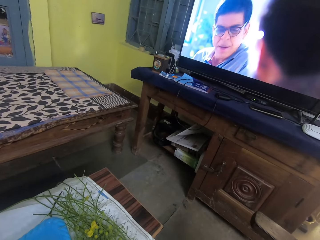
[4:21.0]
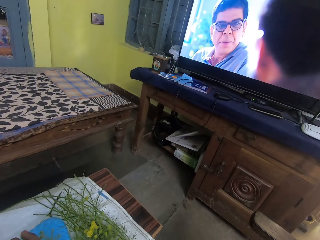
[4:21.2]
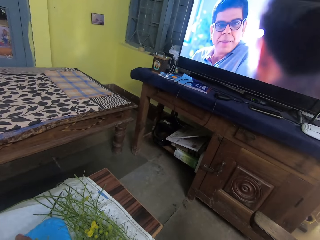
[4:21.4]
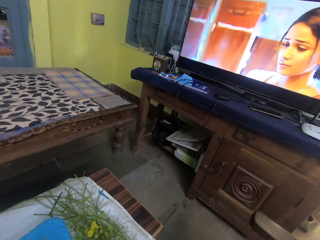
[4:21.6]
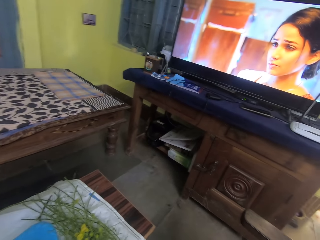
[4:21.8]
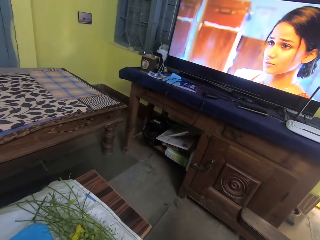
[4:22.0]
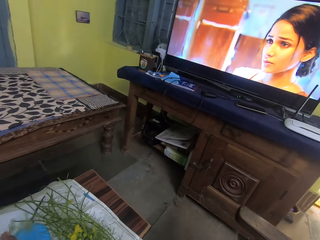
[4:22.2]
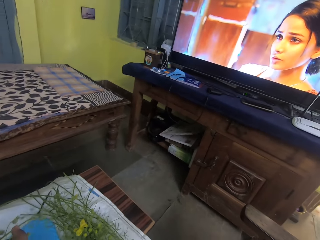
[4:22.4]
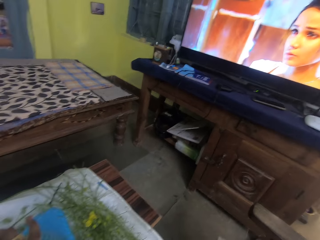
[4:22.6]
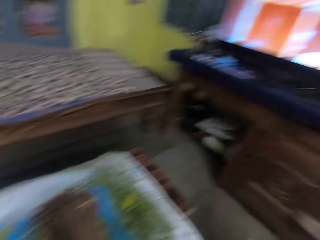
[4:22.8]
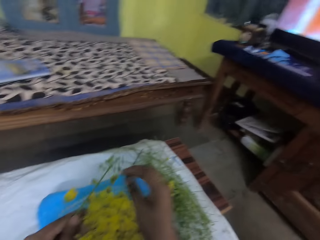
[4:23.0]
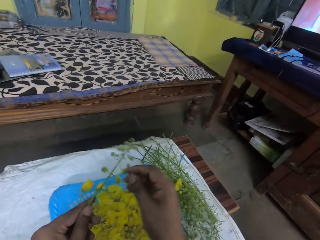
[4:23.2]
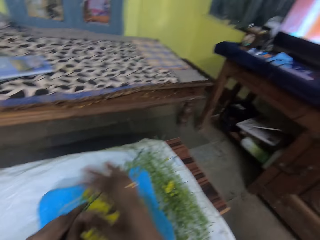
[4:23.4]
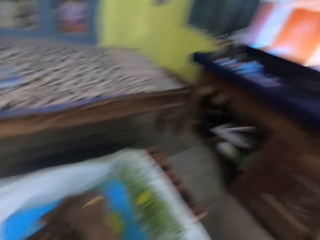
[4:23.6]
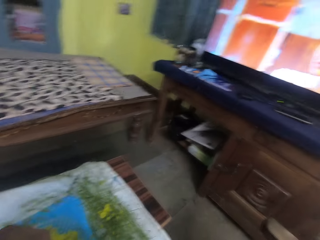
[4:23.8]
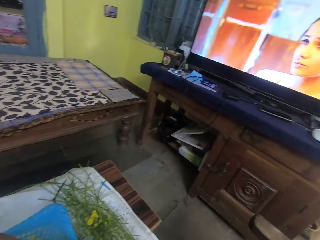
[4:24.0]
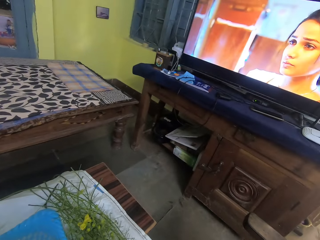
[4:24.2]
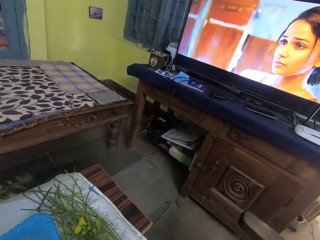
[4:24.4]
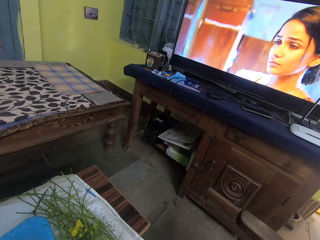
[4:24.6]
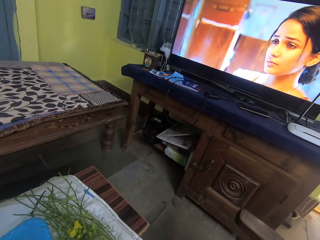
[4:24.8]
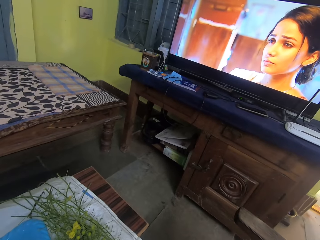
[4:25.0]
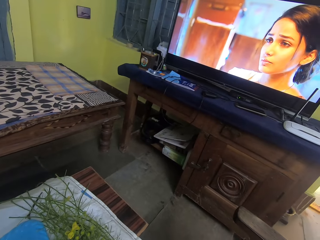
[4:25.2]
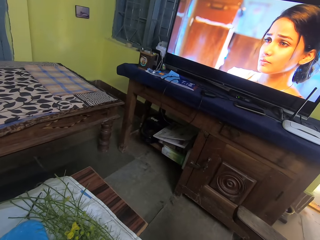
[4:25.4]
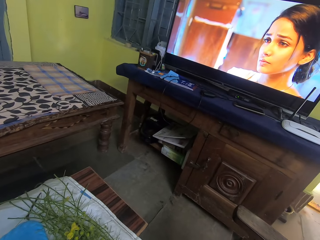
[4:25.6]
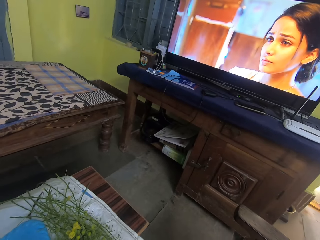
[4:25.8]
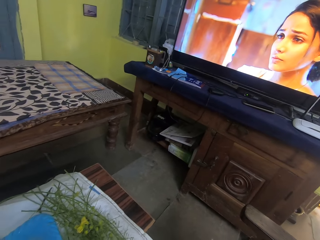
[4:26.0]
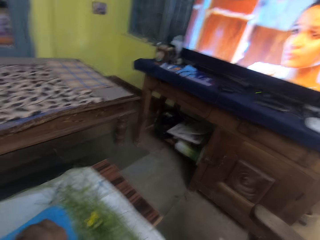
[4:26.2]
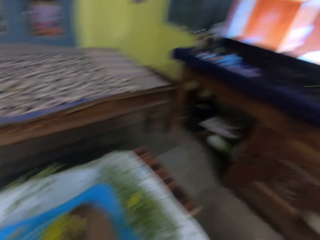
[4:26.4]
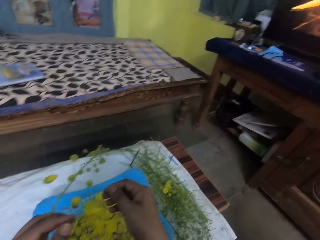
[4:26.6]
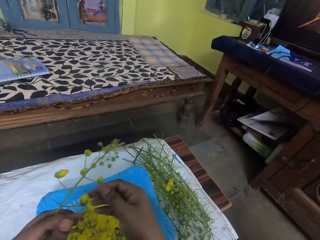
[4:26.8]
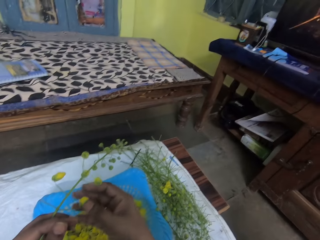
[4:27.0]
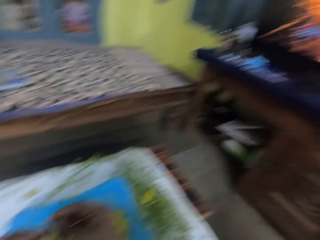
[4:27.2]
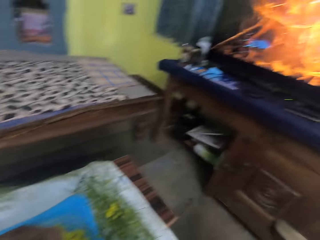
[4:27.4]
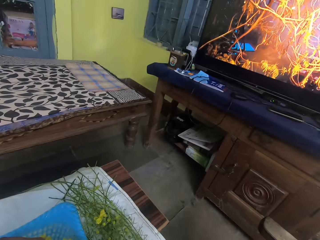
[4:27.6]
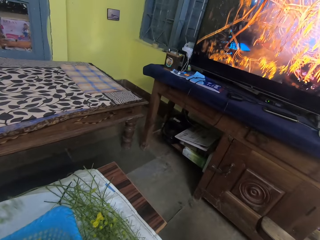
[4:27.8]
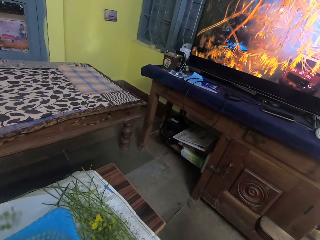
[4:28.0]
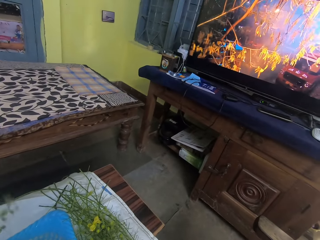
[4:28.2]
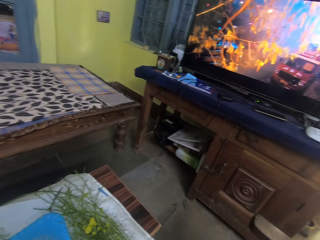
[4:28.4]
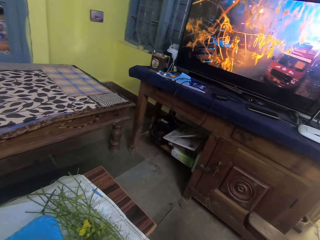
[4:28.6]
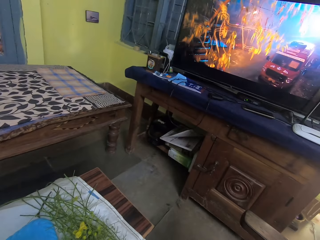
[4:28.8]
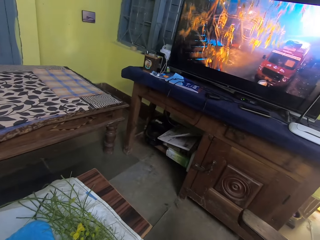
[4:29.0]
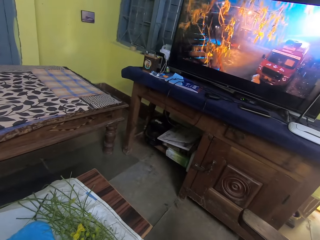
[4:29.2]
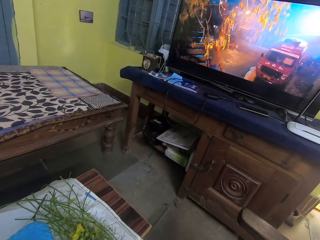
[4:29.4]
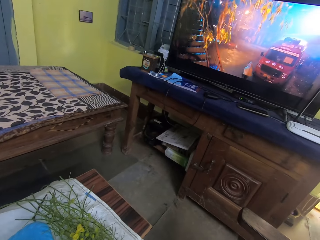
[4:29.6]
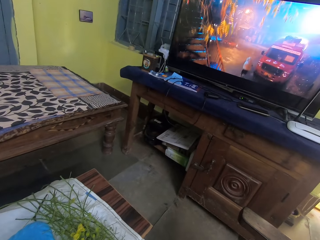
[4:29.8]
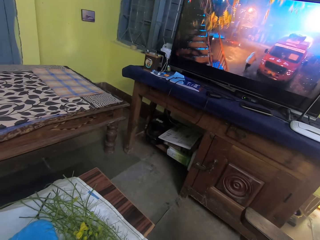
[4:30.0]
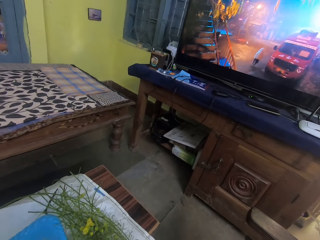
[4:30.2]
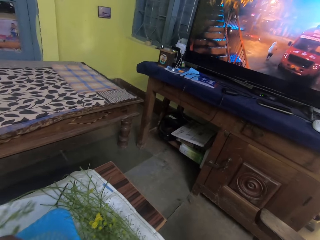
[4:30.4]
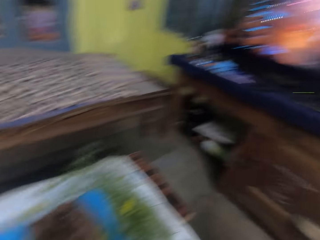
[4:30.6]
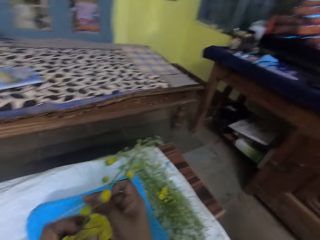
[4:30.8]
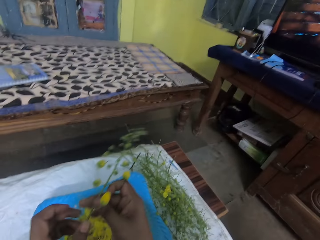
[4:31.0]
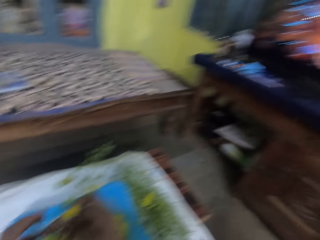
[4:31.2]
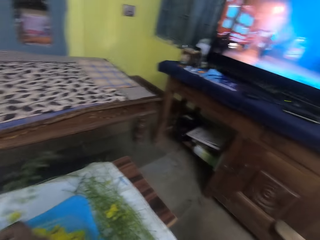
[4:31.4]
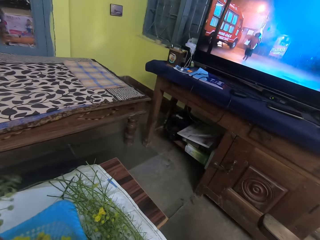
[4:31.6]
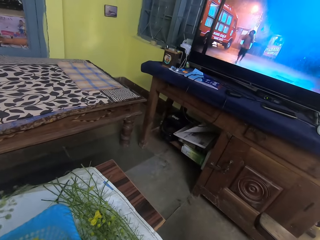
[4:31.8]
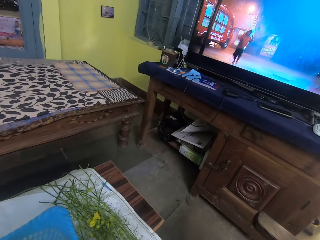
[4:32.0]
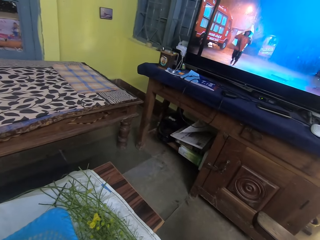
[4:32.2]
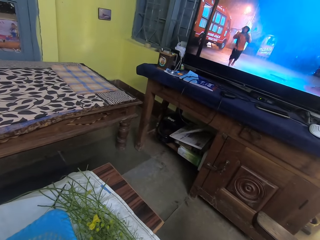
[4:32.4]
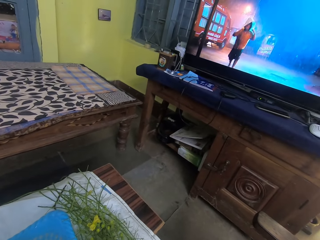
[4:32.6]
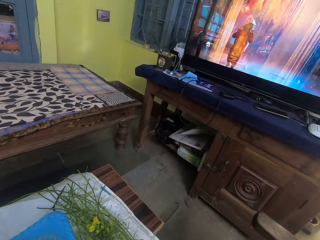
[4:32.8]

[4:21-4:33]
The camera wearer removes flower petals from the stem into a tray with her right hand. She prunes the flowers. She looks at the television.

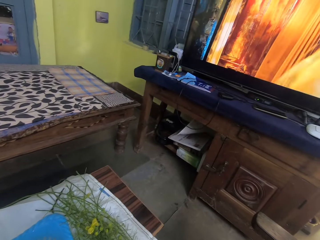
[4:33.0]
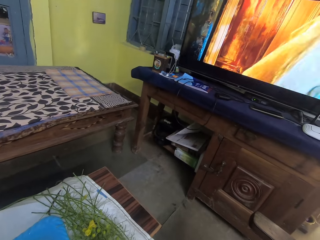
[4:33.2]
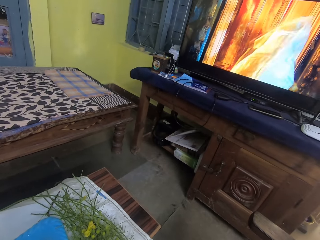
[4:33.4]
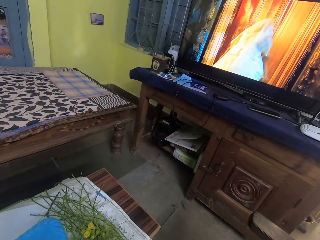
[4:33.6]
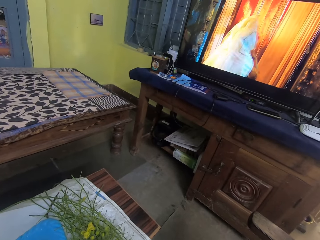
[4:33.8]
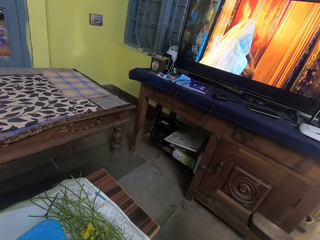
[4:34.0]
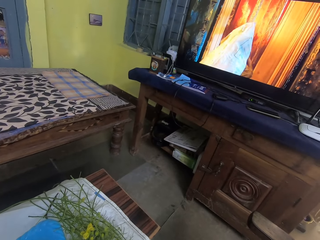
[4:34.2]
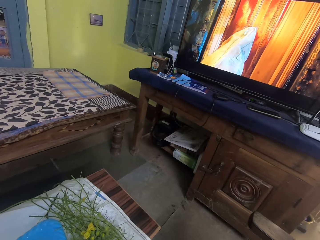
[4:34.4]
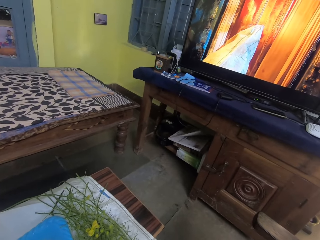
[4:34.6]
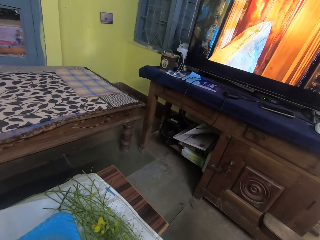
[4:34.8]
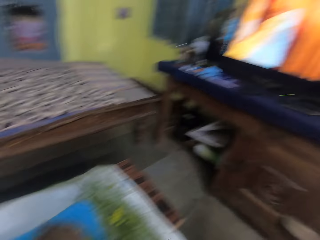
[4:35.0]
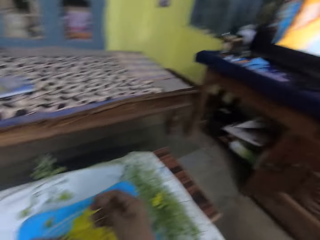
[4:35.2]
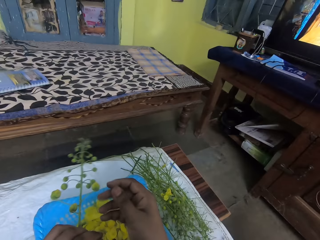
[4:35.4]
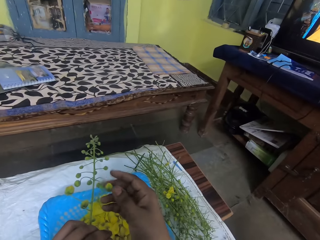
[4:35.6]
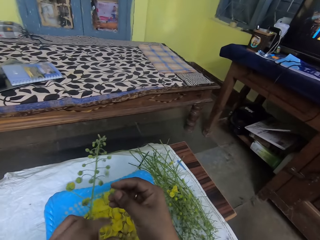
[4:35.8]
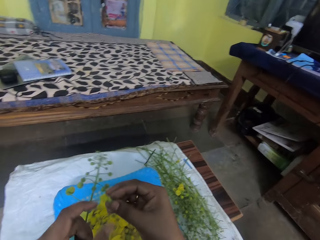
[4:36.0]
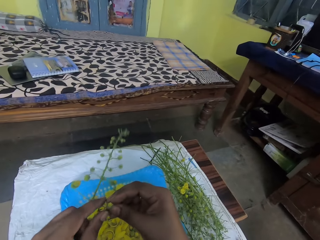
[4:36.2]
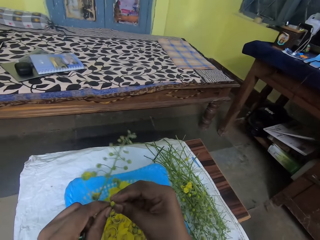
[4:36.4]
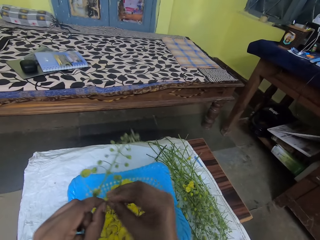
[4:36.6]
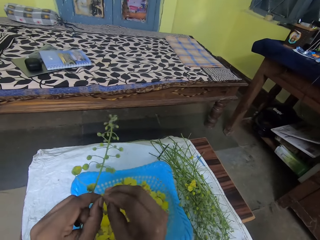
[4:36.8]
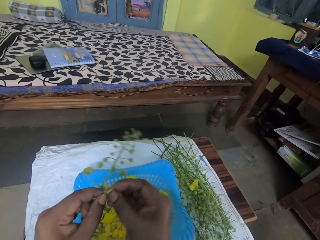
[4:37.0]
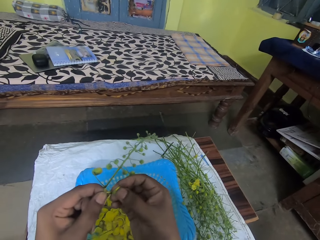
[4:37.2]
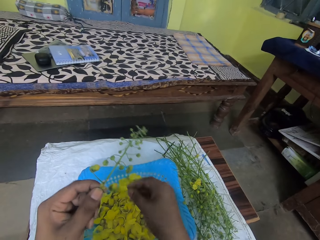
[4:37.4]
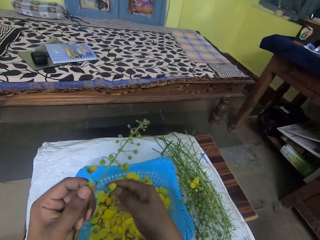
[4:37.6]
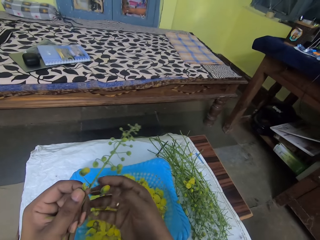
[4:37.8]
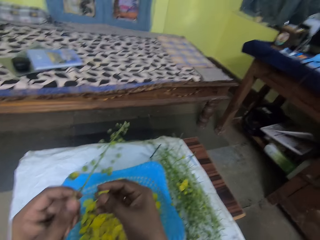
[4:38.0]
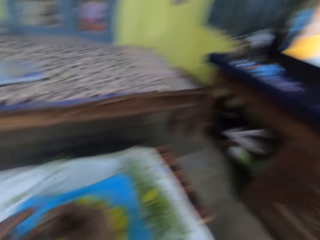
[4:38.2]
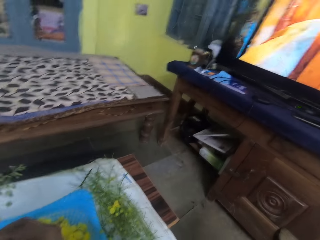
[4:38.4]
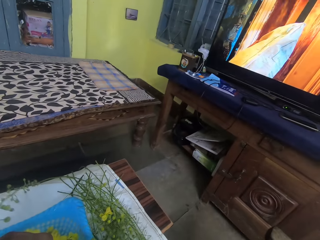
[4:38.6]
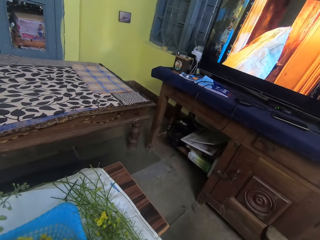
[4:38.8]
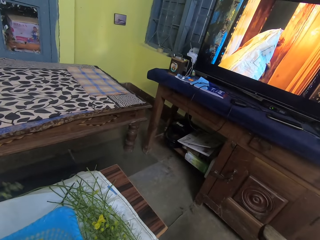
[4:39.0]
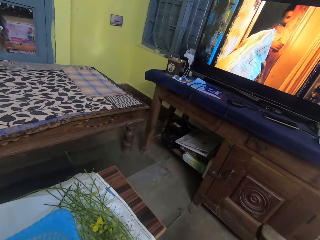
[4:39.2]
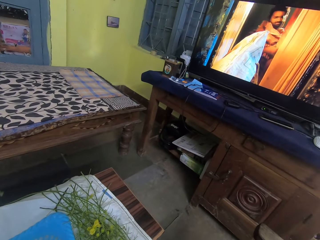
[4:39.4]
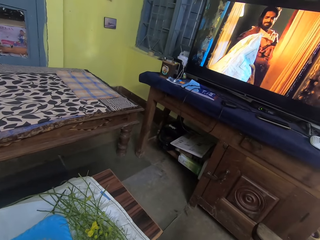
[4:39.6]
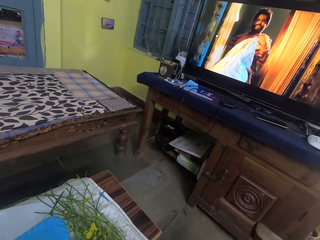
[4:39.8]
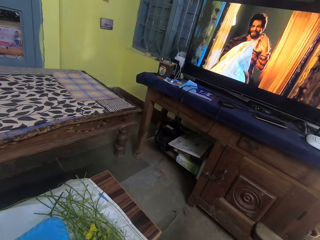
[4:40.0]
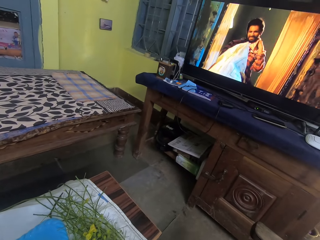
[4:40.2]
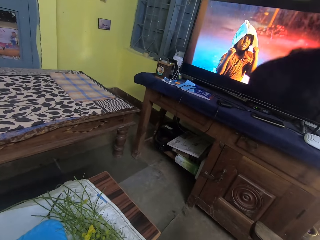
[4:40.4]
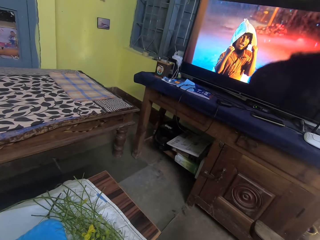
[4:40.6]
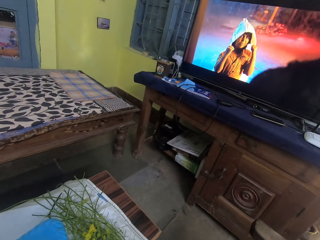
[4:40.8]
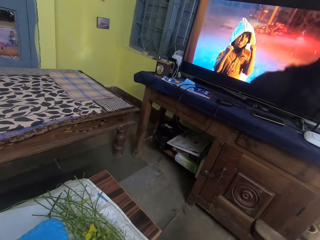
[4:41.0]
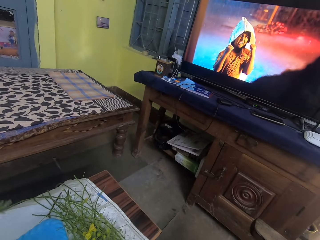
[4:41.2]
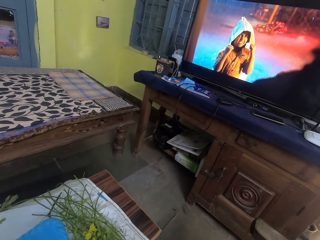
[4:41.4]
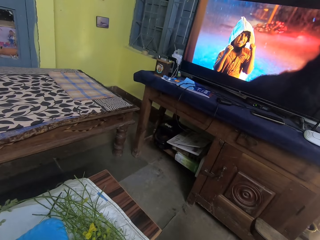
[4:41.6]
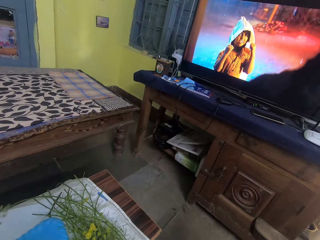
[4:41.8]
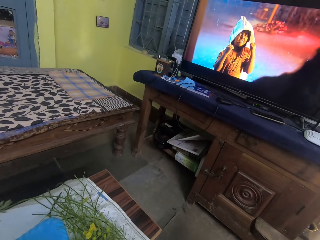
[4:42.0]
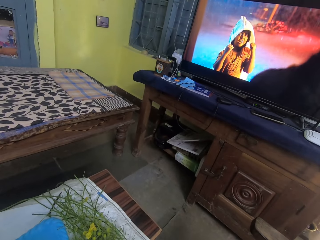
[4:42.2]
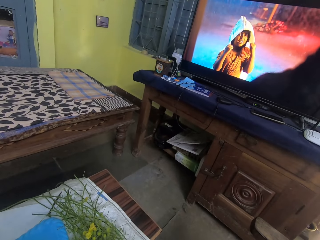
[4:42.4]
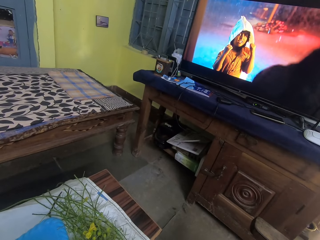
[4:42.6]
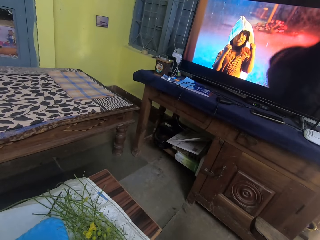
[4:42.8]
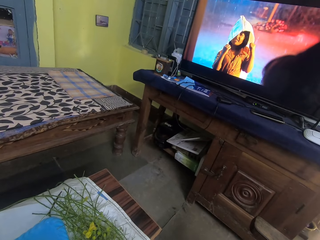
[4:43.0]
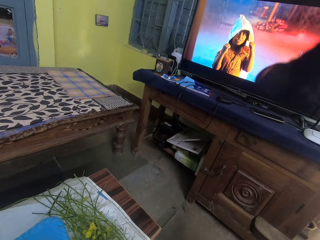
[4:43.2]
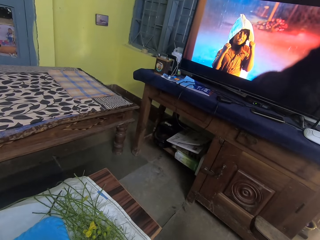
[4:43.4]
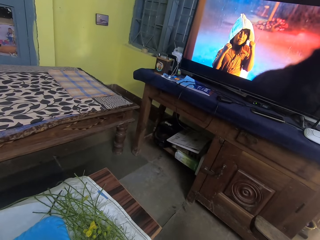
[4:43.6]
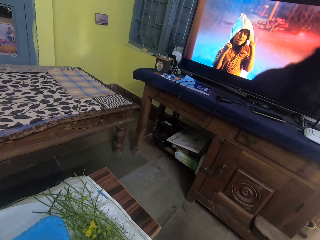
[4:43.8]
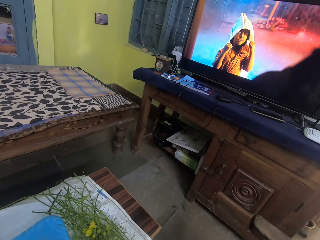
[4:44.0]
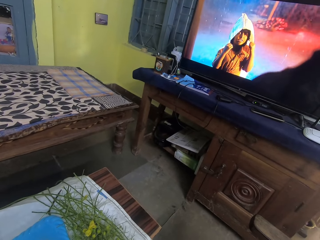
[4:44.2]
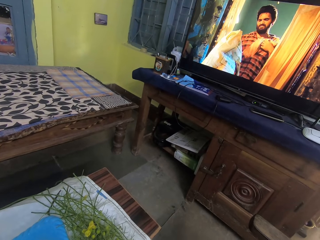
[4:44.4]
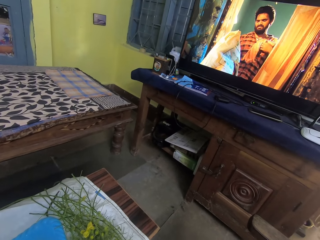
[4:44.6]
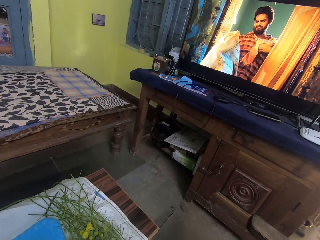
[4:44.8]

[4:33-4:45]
The camera wearer prunes the flowers. She removes flower petals from the stem into a tray with both hands. She looks at the television.
